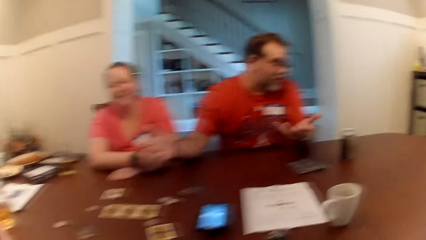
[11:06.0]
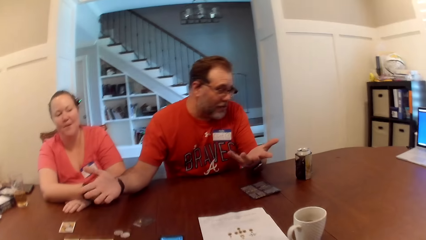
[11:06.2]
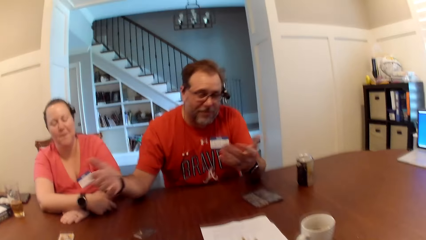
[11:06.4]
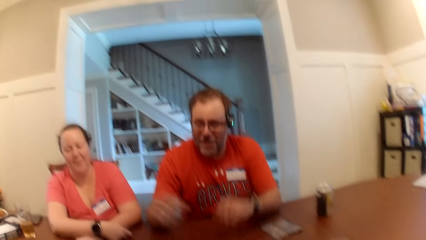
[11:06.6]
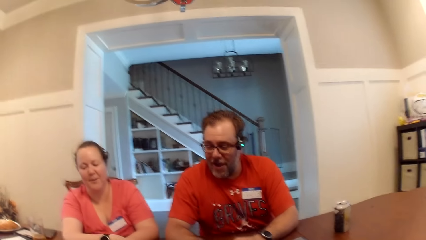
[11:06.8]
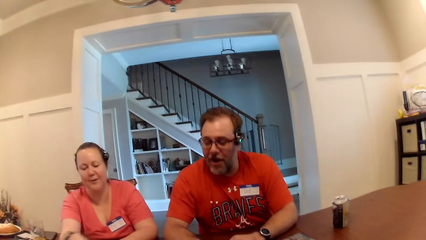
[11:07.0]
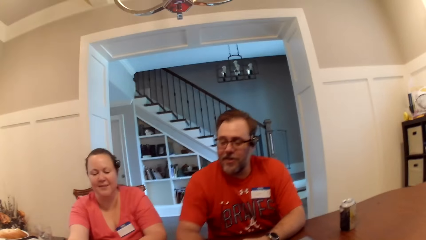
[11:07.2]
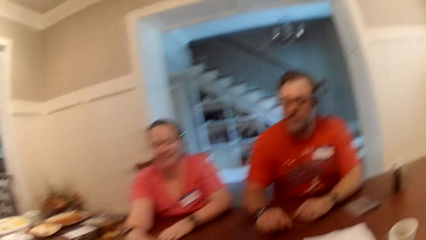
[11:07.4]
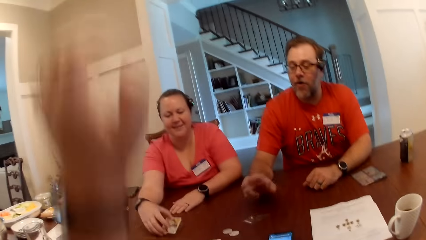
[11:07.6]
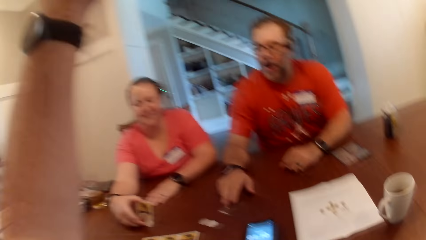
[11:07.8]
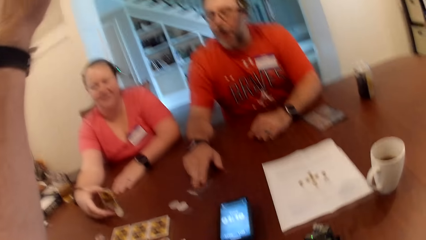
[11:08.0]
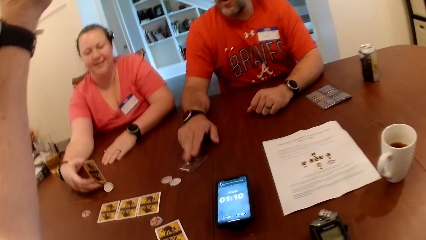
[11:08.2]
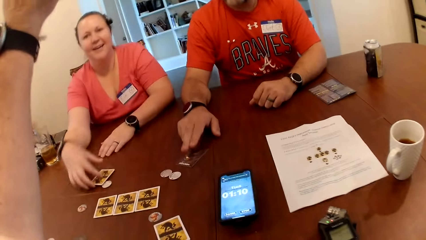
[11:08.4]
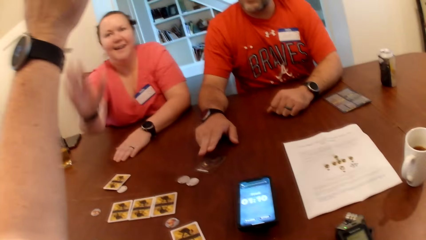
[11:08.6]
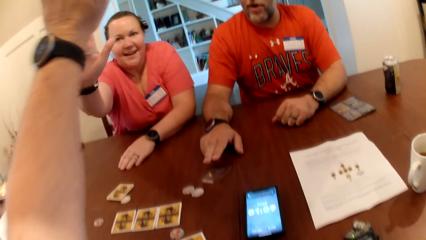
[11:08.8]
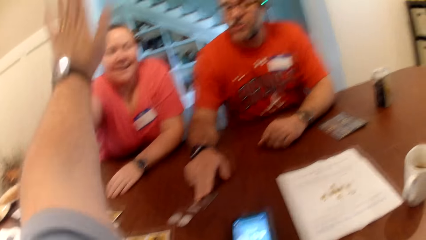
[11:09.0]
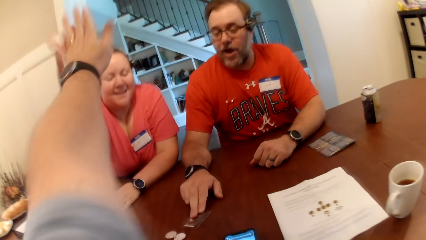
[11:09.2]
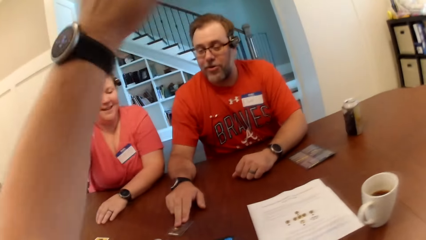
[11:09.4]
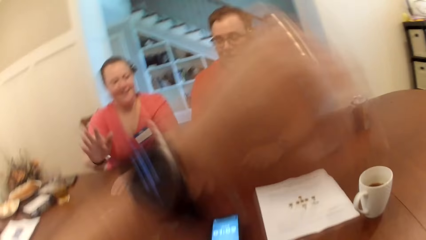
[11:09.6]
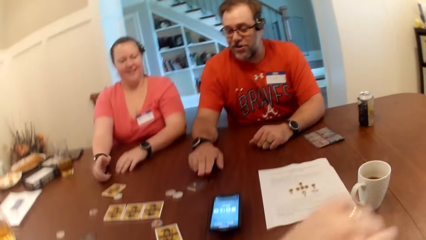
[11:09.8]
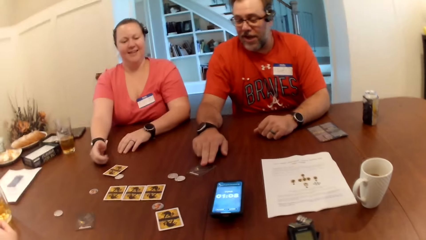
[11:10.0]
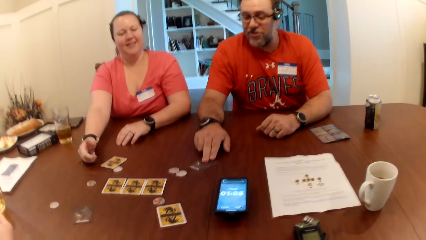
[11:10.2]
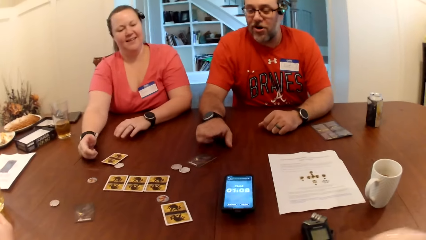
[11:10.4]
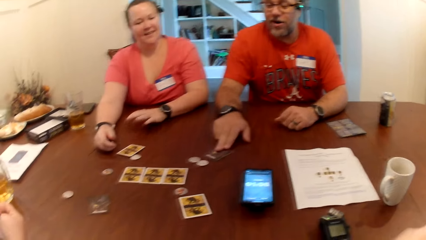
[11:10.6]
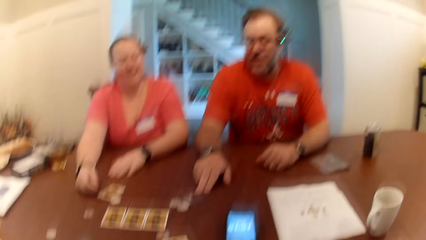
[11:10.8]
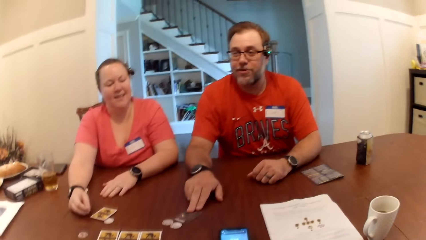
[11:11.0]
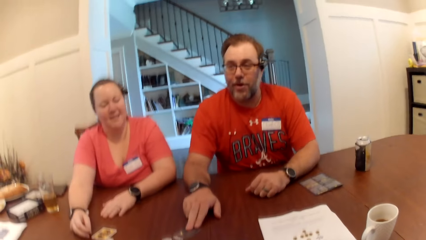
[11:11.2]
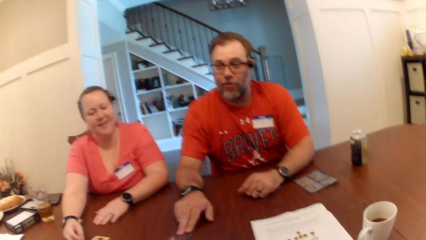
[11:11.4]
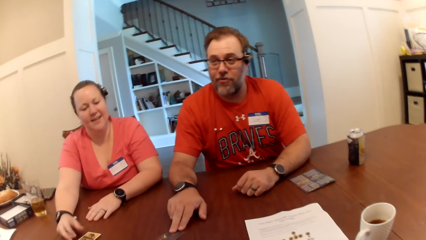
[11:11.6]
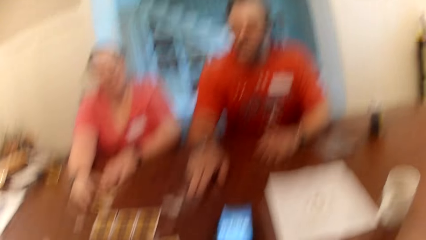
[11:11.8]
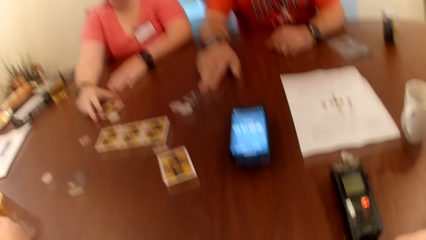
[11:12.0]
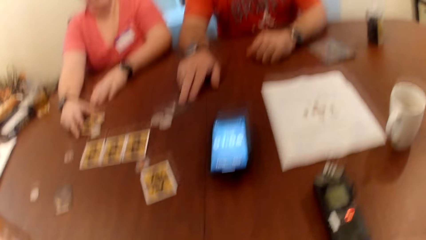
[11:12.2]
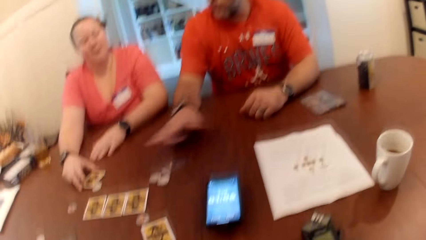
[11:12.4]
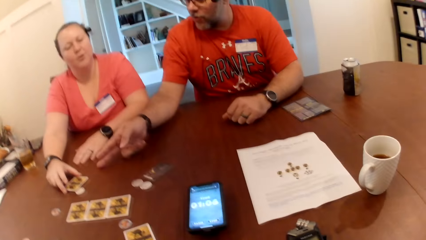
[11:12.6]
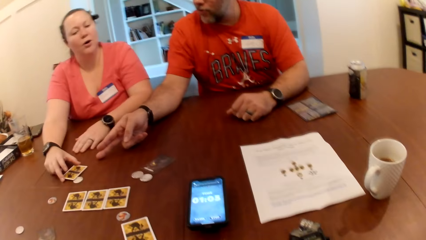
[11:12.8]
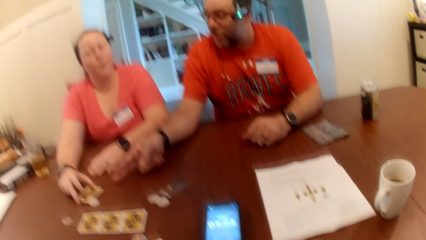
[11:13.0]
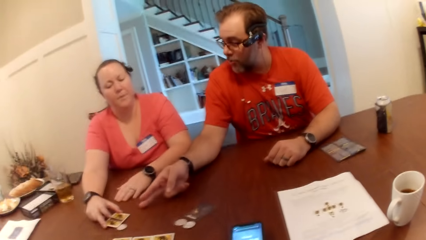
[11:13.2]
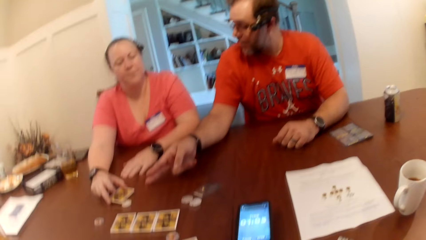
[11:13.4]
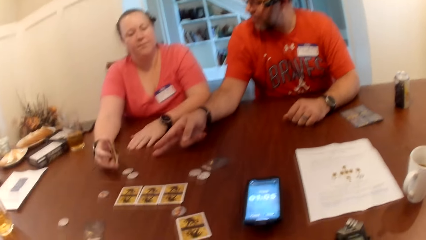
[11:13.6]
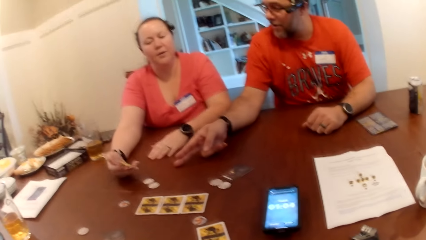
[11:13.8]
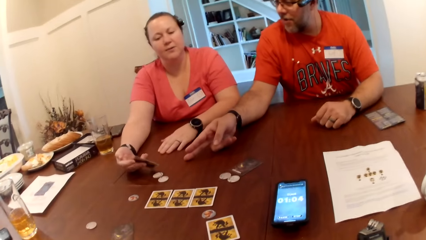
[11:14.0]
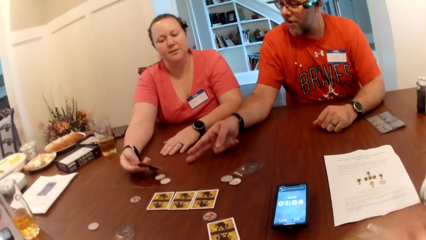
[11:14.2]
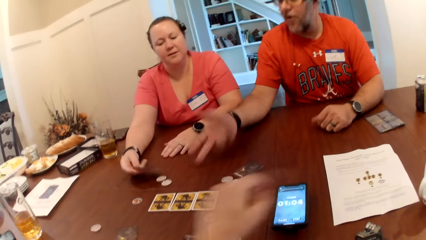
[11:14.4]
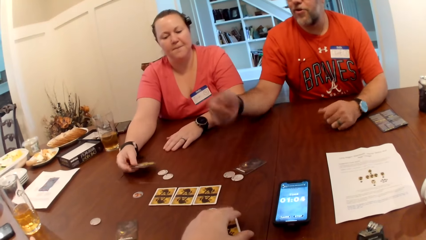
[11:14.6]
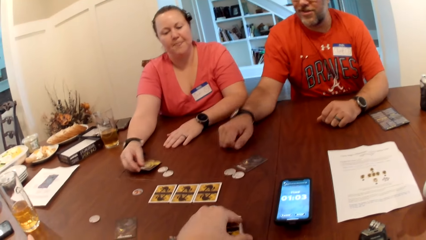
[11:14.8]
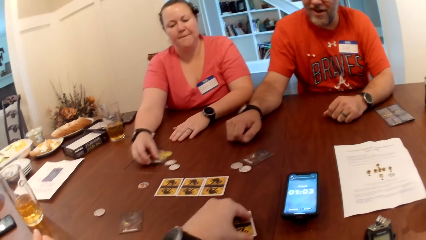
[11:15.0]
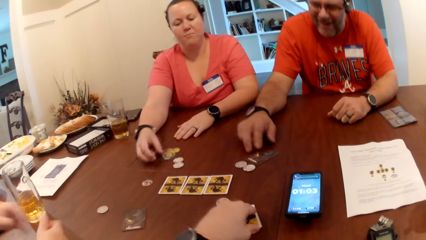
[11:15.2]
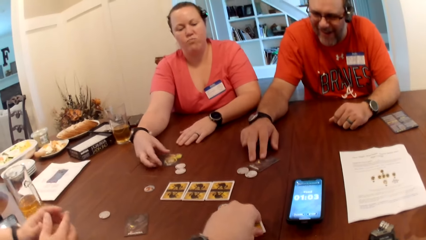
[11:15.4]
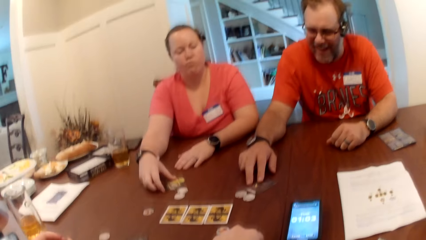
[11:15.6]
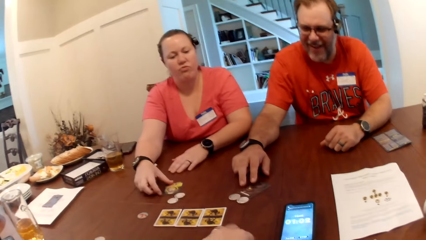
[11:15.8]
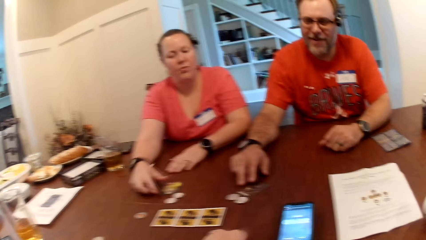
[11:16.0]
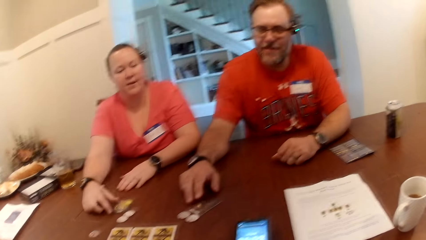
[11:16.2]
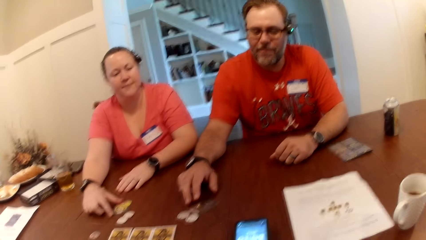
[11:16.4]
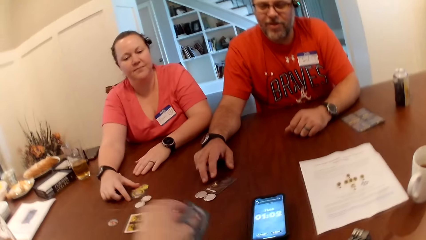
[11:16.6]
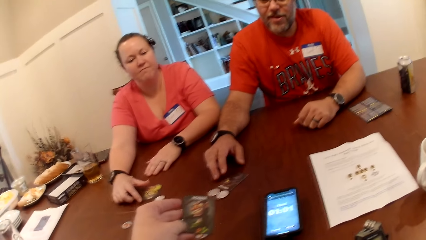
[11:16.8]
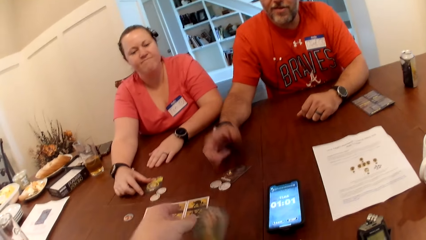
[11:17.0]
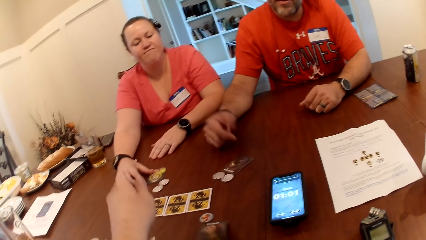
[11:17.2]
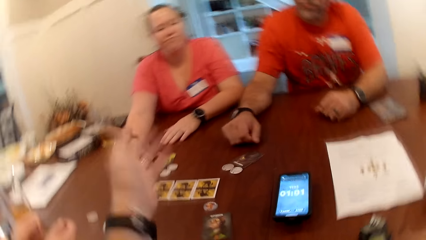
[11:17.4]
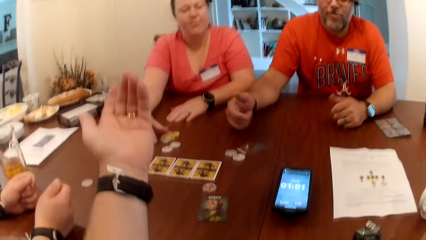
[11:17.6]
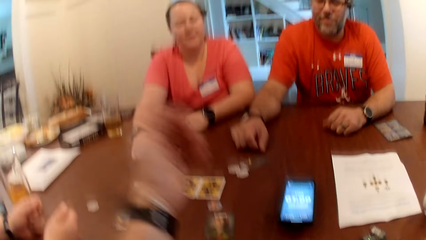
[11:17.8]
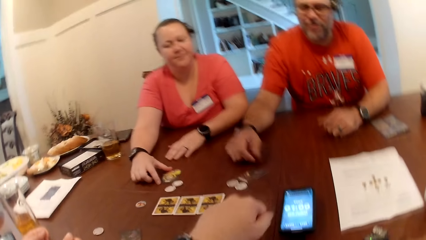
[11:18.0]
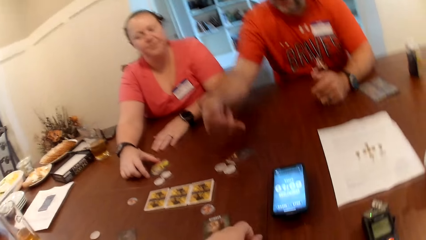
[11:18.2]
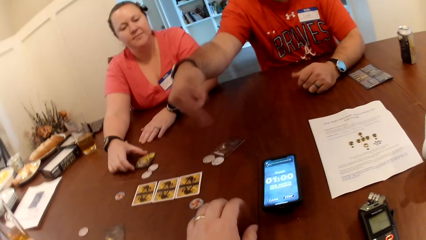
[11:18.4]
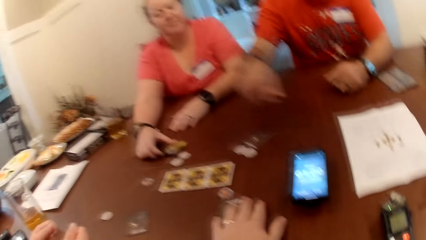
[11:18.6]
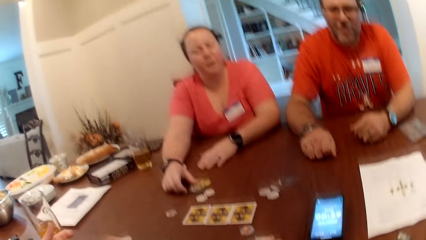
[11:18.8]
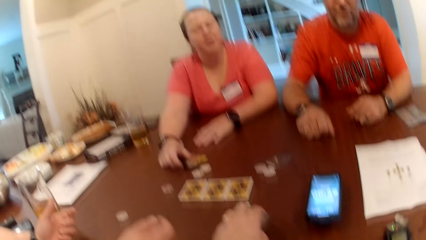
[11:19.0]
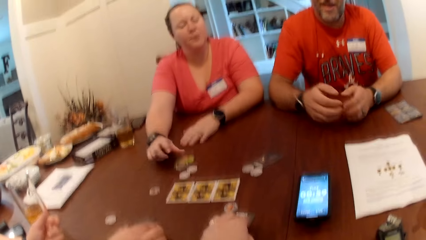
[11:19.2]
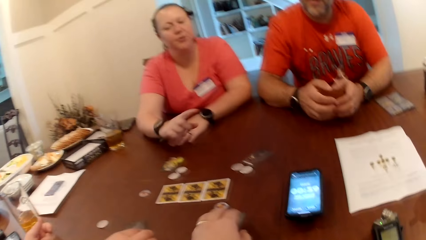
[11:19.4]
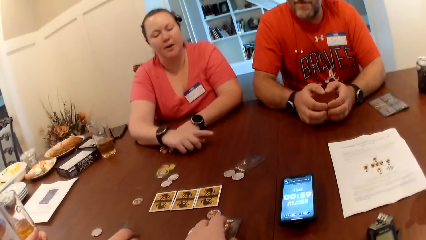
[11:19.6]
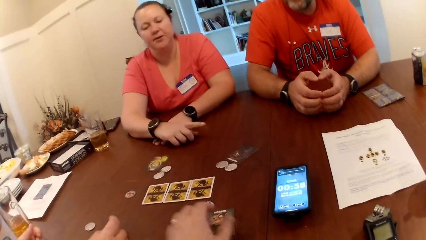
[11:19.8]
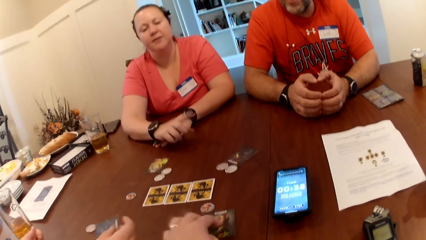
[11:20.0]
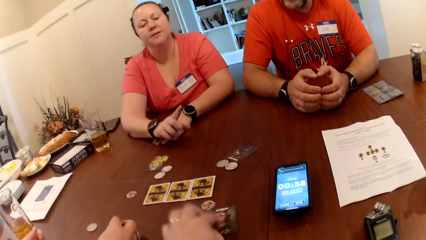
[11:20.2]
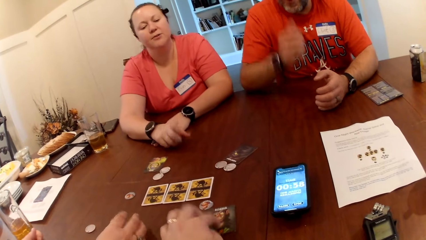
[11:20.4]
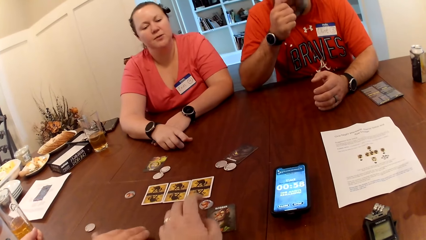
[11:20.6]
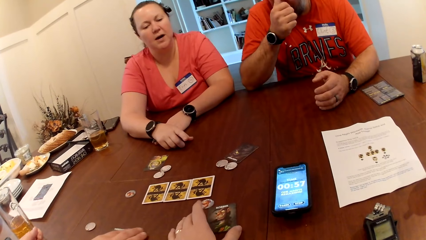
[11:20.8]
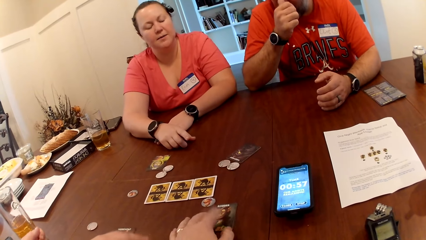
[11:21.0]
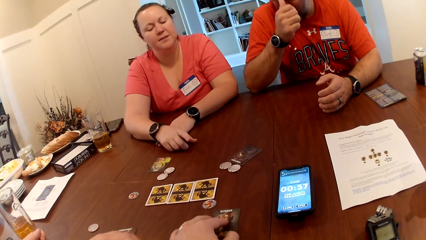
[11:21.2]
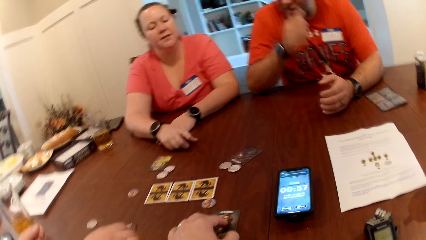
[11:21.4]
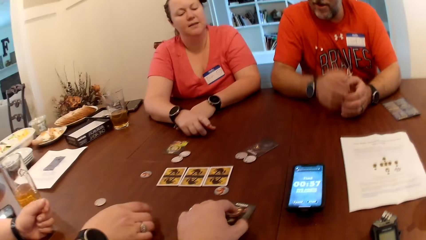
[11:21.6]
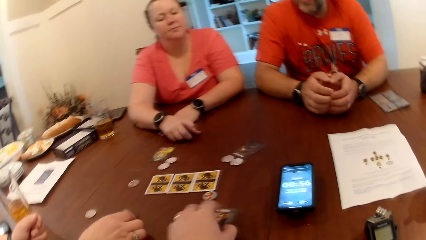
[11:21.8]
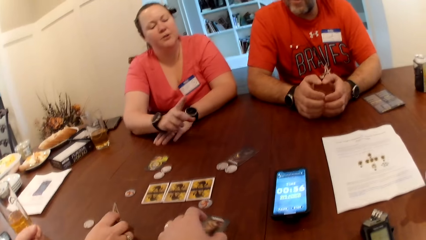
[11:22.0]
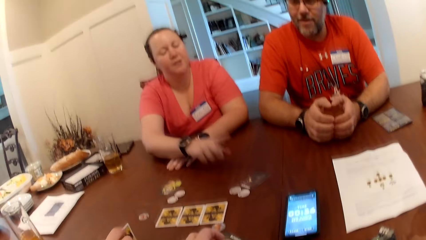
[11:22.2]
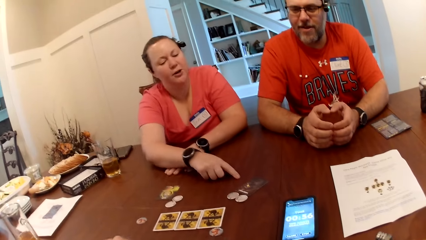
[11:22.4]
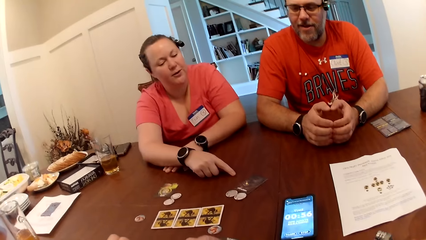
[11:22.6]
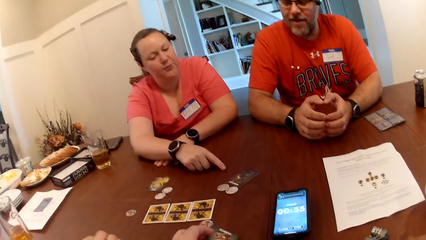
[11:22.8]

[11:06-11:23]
A woman touches the card on the table with her right hand. The camera wearer raises the left hand. He handshakes the woman. A man touches the card on the table with his left hand. The woman picks up the card on the table with her right hand. The camera wearer picks up a card on the table. The woman drops the card in her right hand on the table. The camera wearer opens the card on the table with his left hand. He touches the card on the table with his left hand. Another woman touches the card on the table with her right hand.
